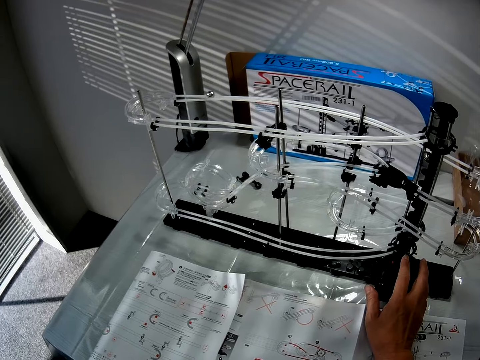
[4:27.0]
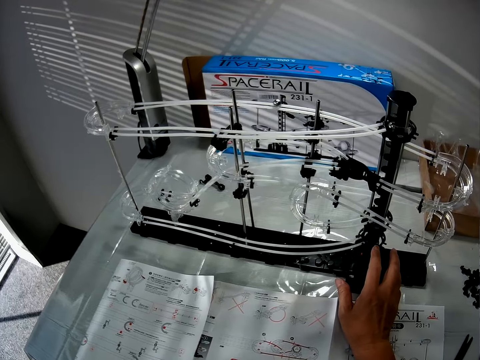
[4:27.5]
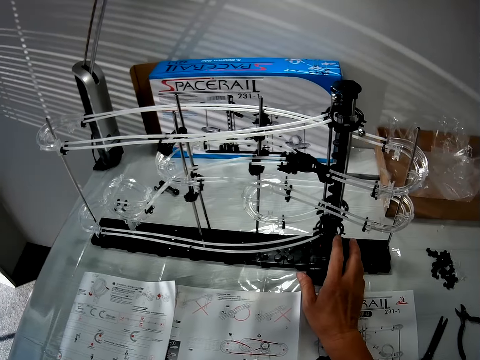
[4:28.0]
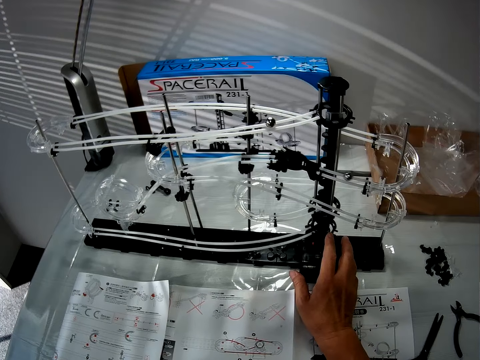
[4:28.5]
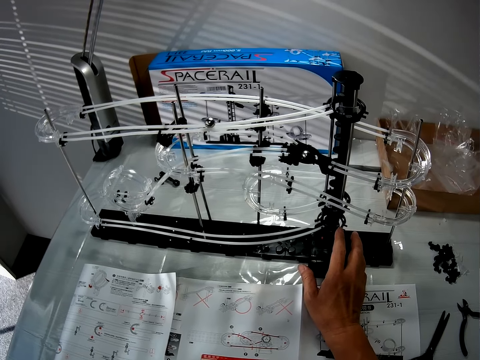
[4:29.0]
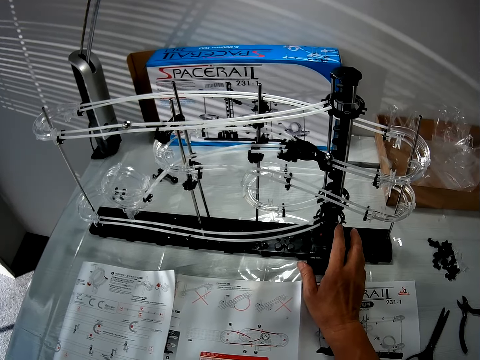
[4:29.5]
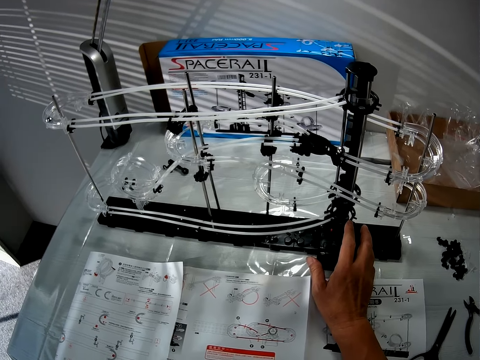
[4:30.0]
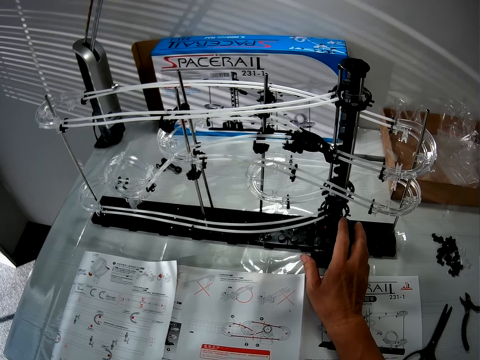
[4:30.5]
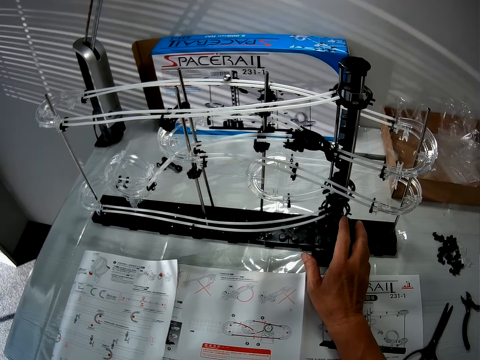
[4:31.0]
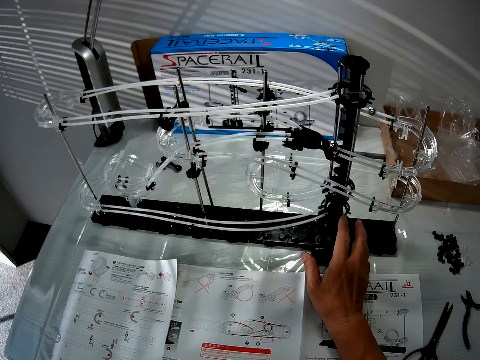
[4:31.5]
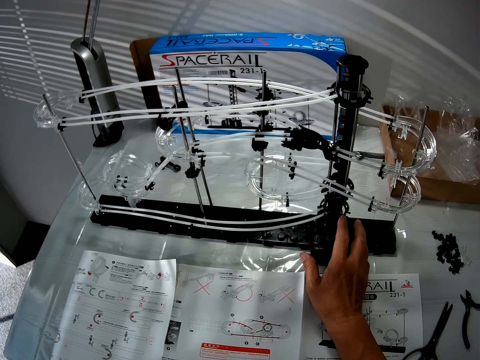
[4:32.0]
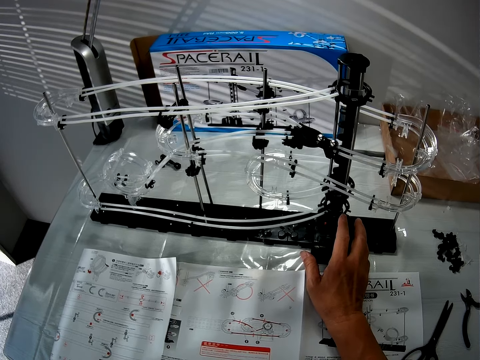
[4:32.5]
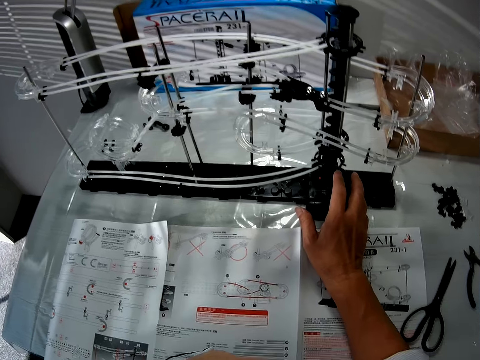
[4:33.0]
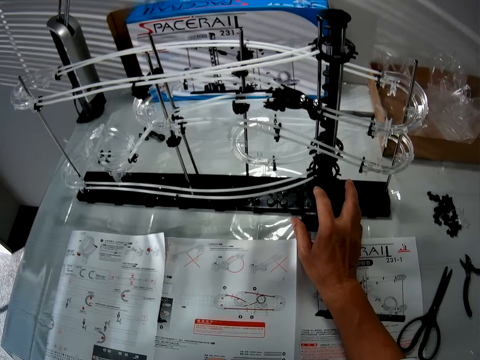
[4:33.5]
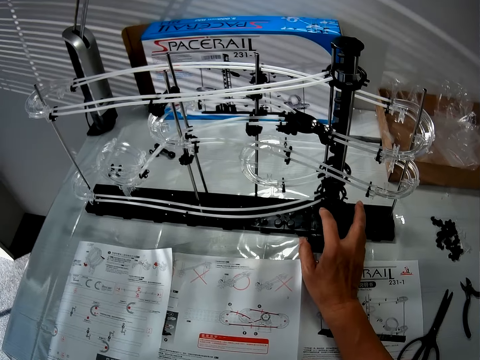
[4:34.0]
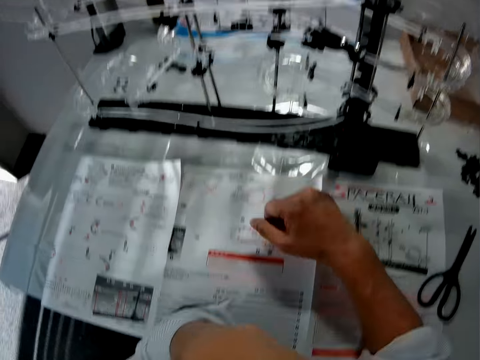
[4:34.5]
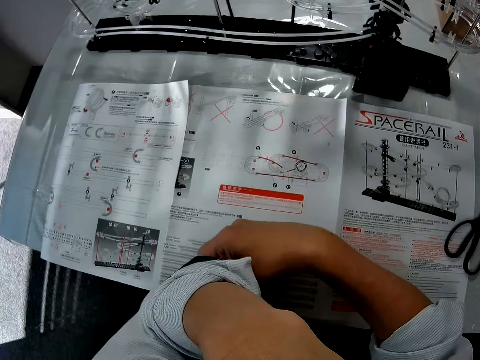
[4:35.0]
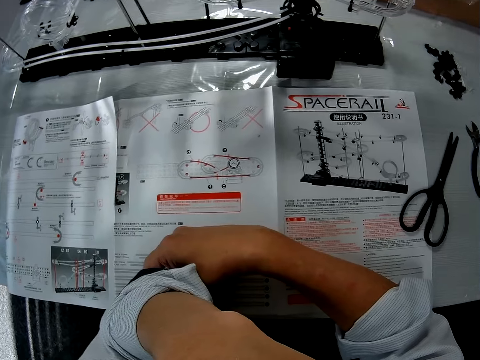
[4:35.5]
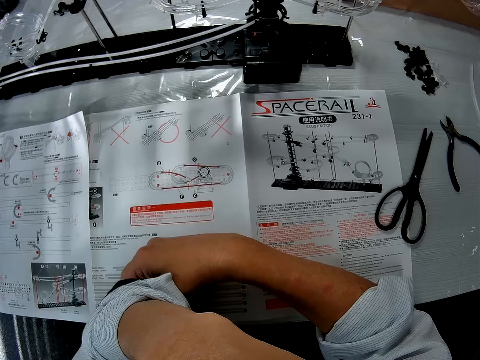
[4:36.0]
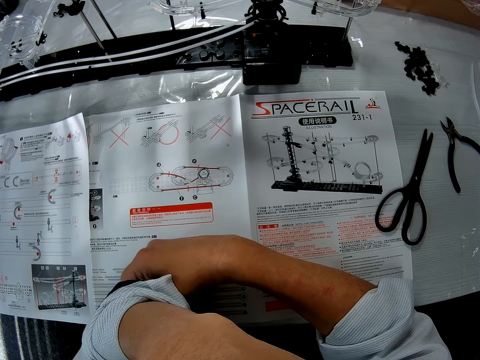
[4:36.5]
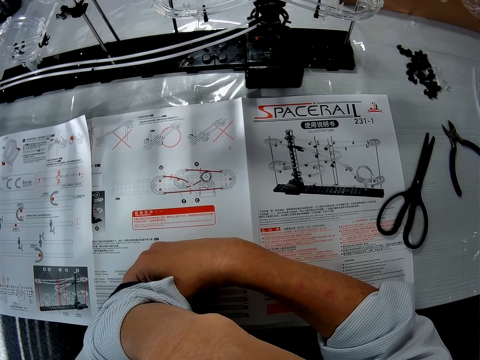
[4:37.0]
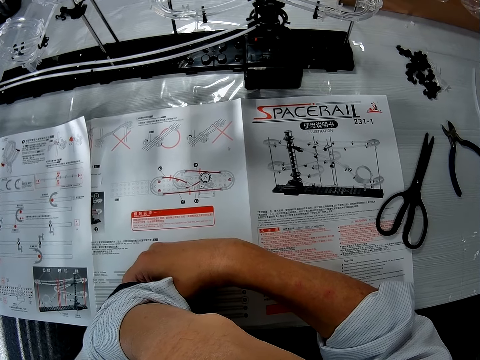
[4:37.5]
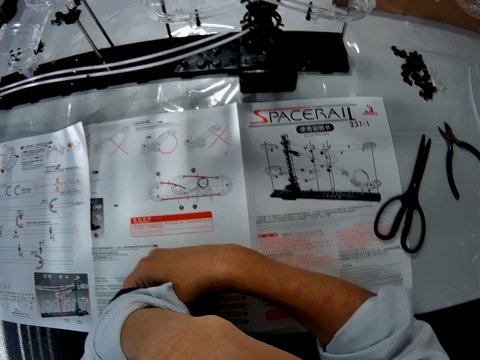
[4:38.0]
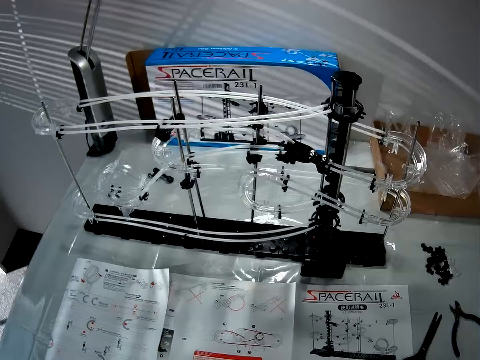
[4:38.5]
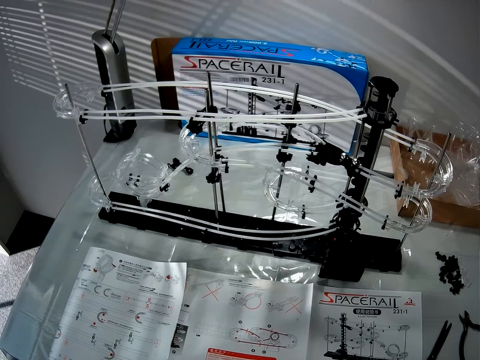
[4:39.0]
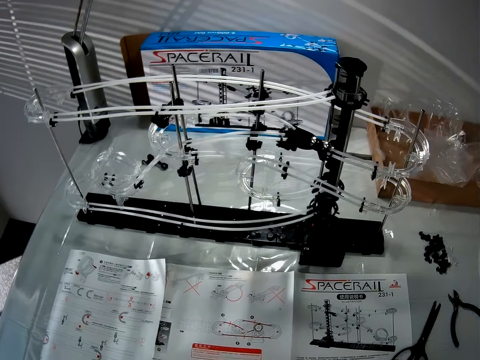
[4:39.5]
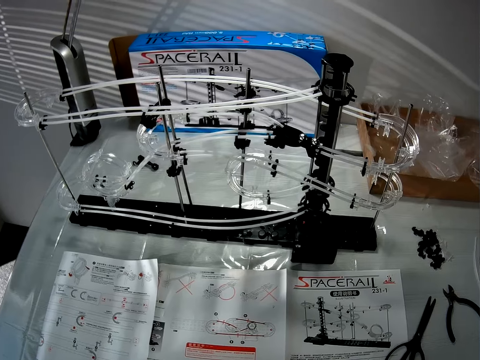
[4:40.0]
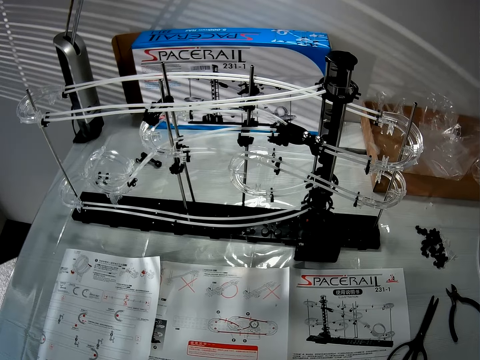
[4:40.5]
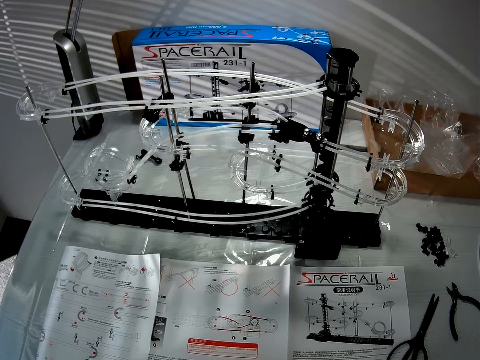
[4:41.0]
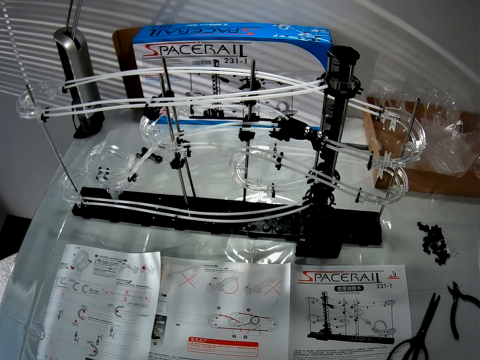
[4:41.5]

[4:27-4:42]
The camera wearer turns off the roller coaster toy or space rail. They remove a hand from the space rail and move the hand along the table. They look at the user's manual.

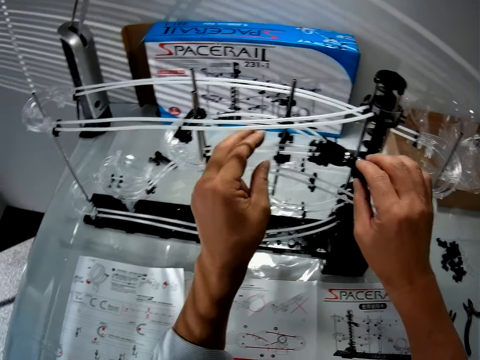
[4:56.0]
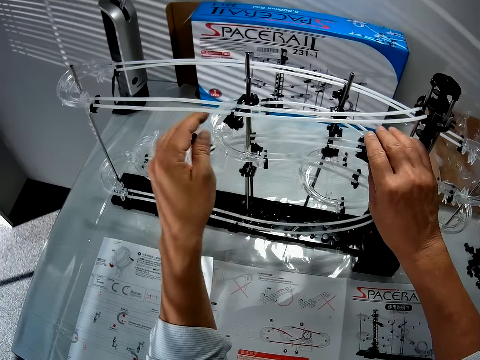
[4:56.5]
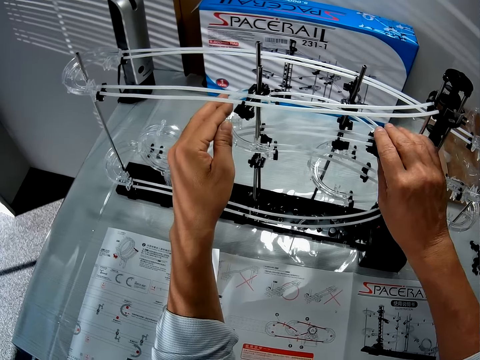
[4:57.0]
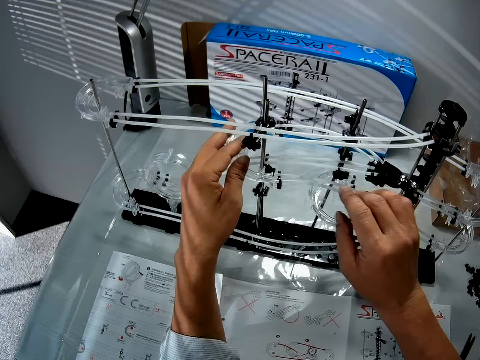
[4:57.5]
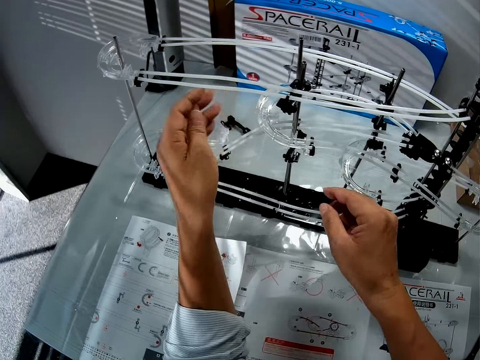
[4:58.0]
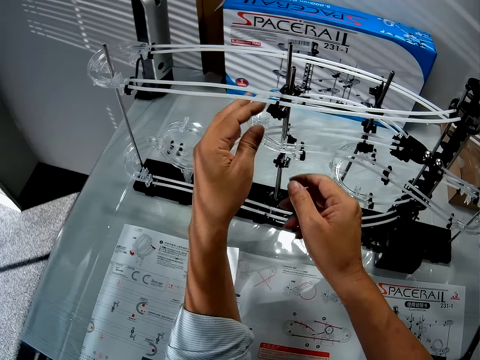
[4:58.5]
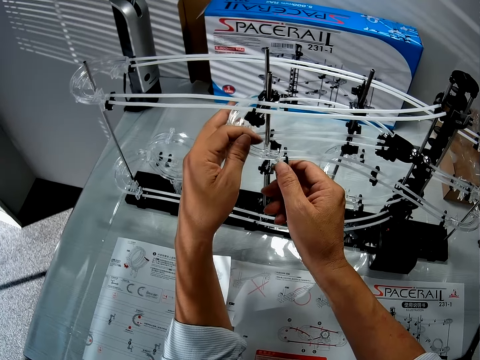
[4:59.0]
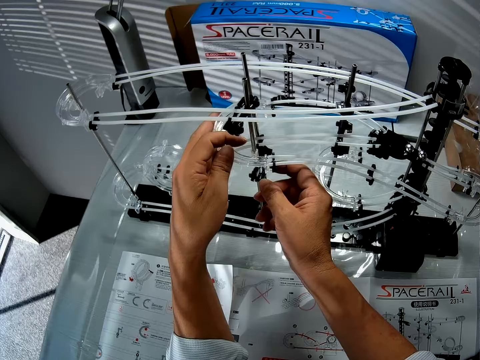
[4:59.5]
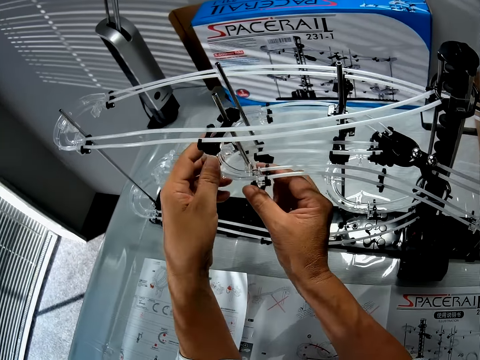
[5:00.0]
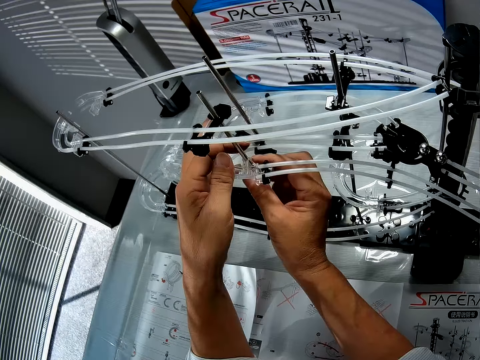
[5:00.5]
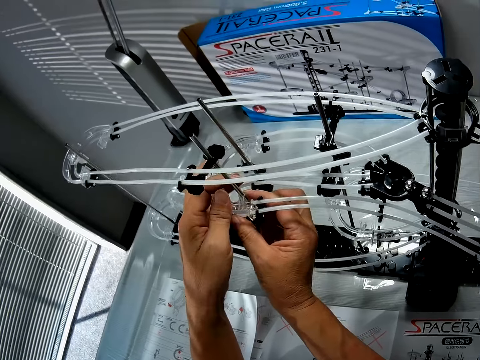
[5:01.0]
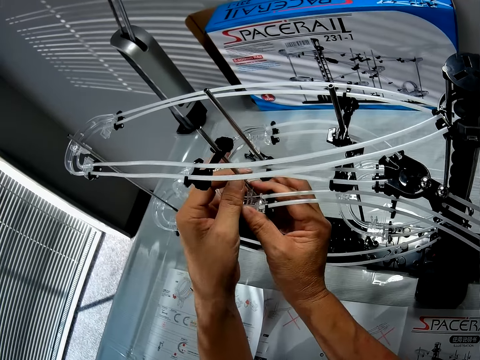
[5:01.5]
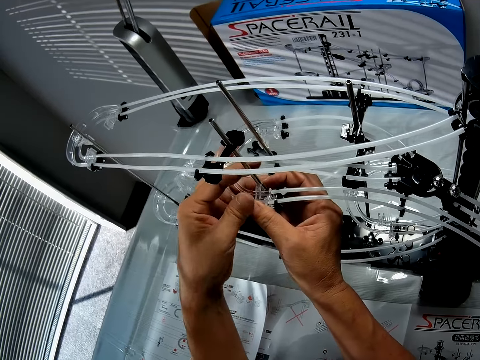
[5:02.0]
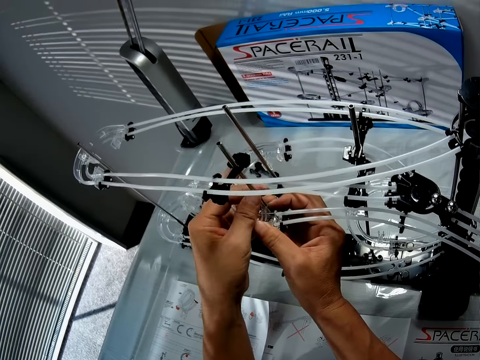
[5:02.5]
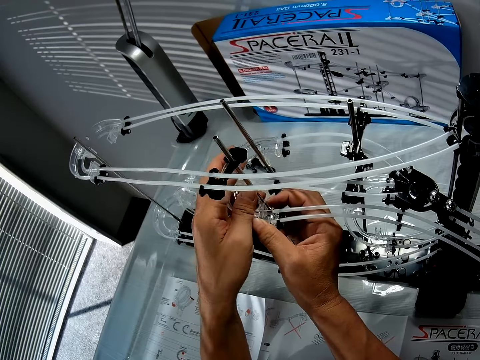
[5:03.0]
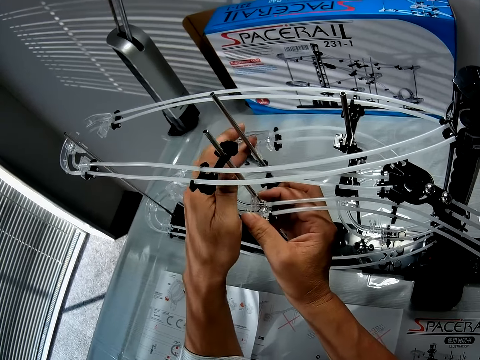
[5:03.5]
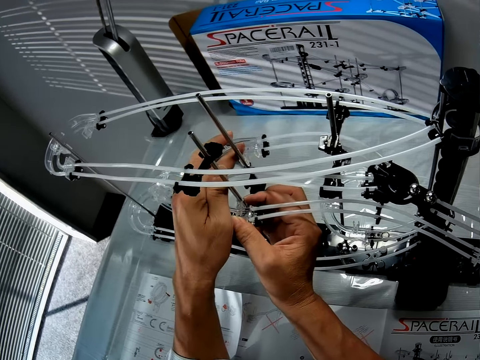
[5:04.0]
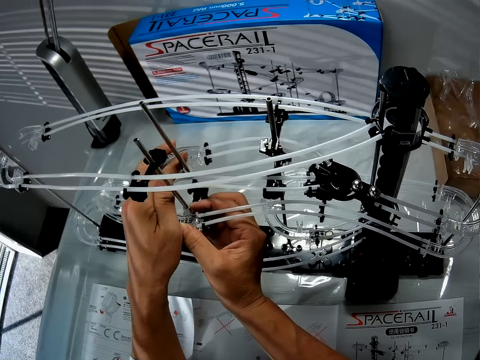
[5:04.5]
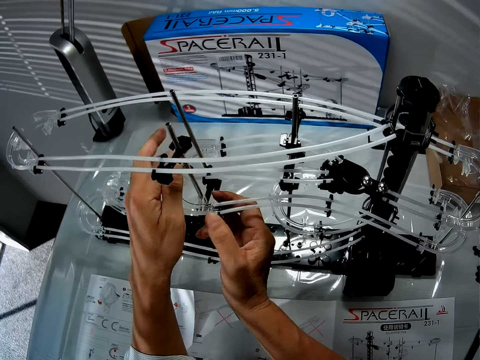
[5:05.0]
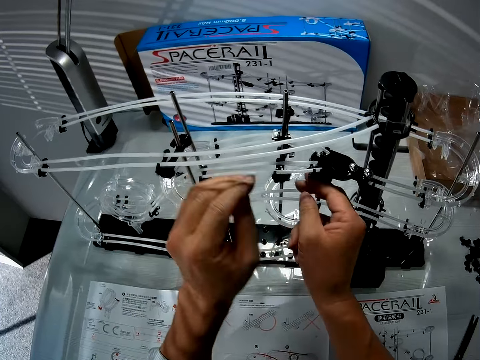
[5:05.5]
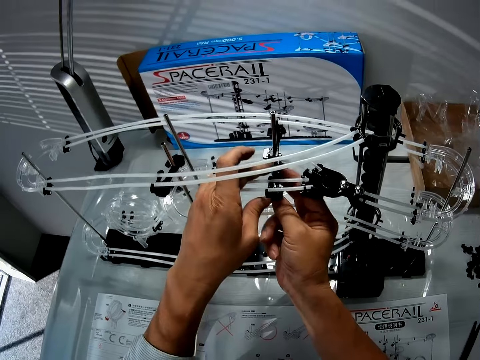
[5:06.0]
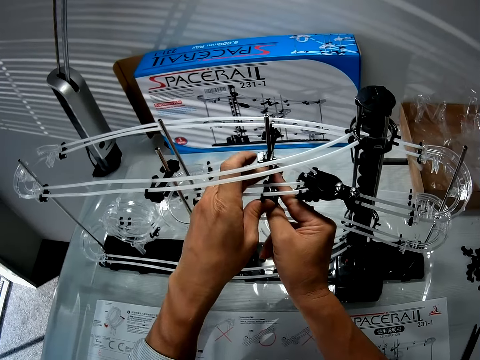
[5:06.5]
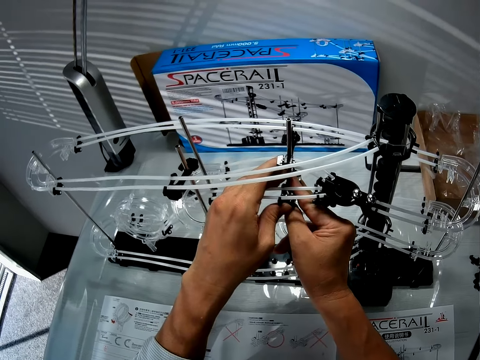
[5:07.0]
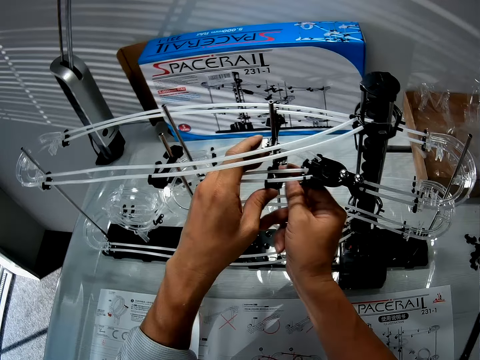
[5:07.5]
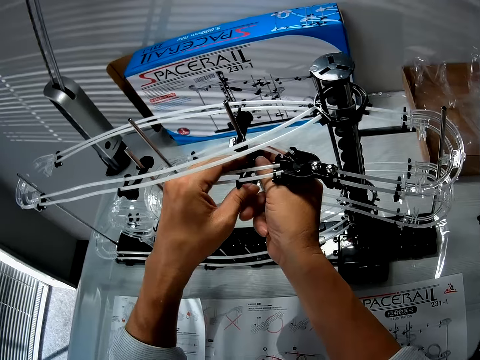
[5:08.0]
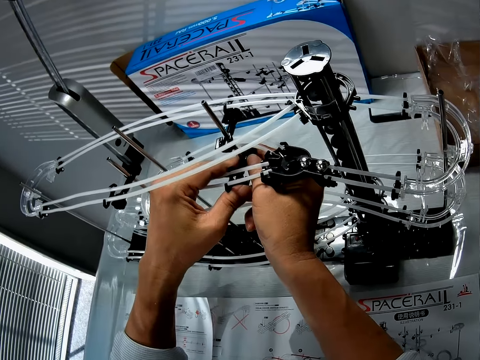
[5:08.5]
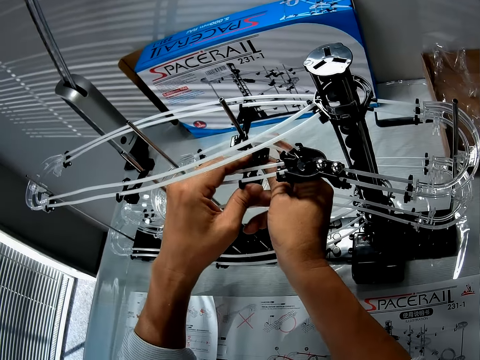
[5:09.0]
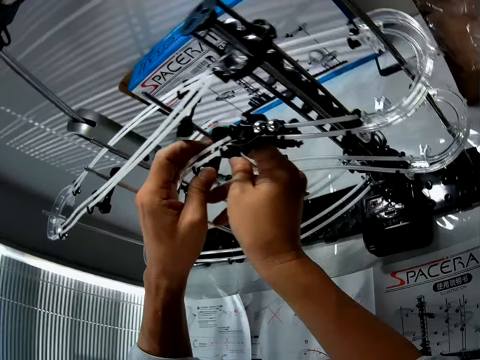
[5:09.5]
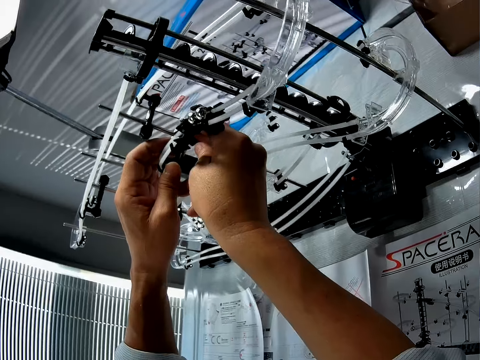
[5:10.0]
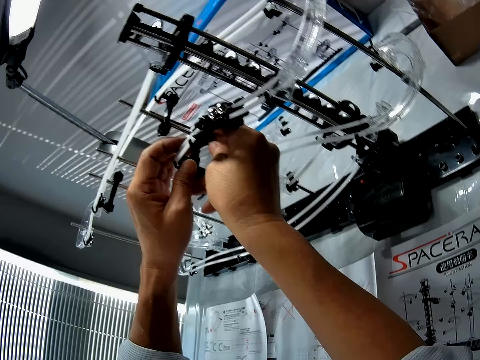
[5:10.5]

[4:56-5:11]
The camera wearer holds the space rail. They adjust the roller coaster toy. They fix the space rail.
